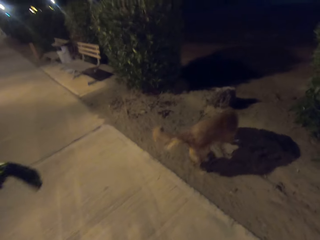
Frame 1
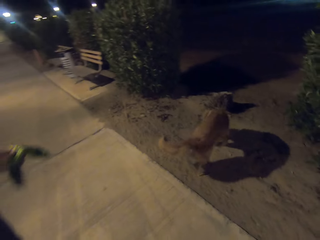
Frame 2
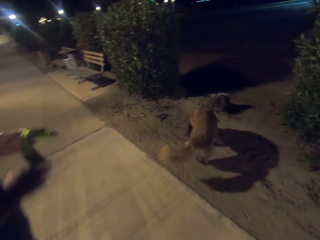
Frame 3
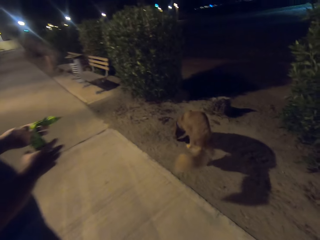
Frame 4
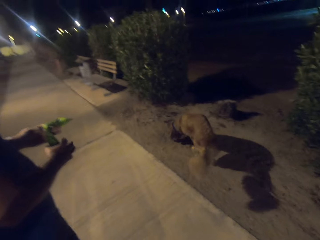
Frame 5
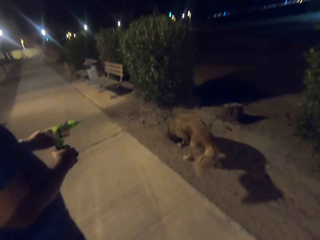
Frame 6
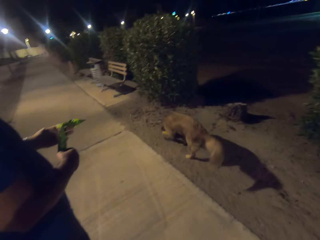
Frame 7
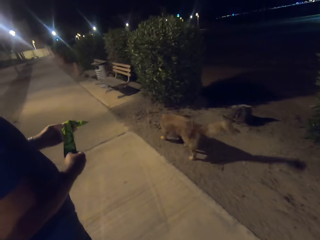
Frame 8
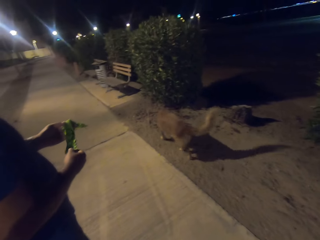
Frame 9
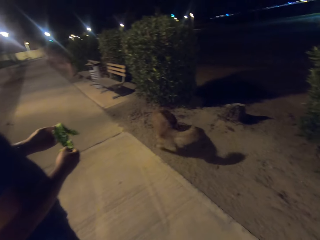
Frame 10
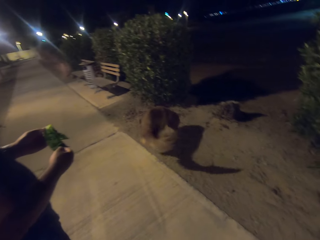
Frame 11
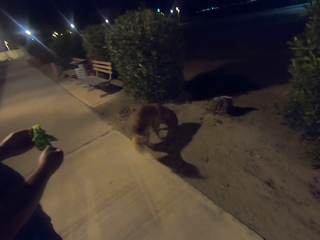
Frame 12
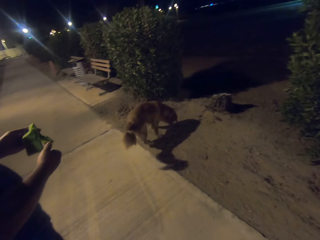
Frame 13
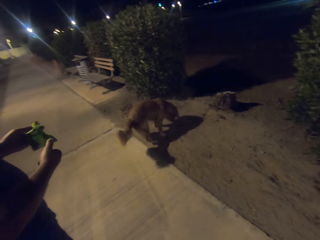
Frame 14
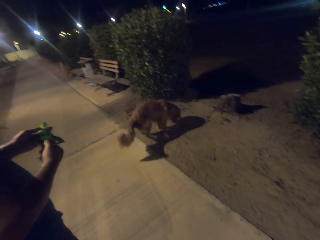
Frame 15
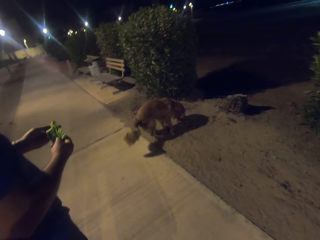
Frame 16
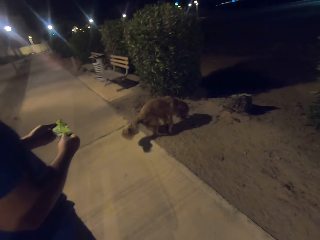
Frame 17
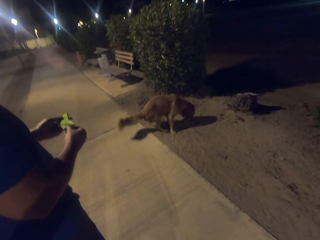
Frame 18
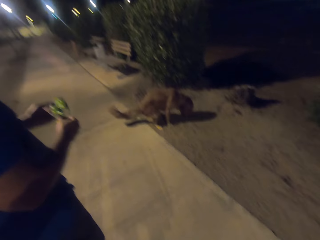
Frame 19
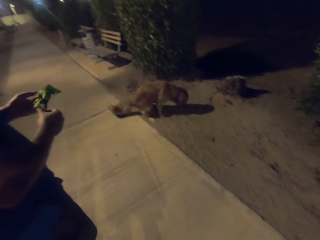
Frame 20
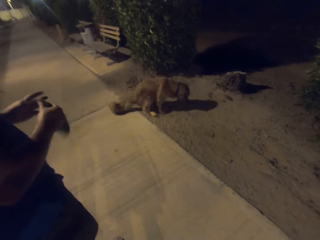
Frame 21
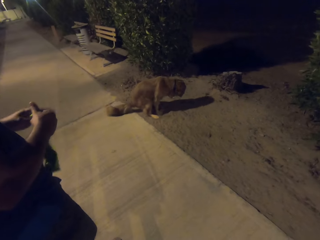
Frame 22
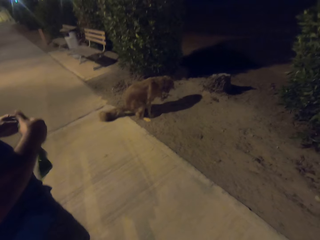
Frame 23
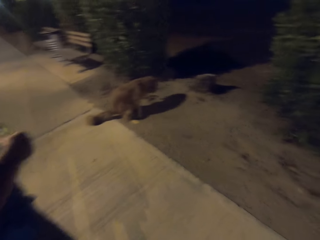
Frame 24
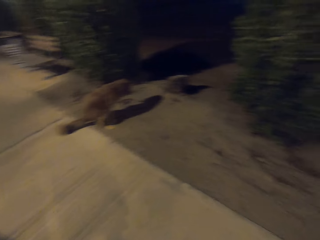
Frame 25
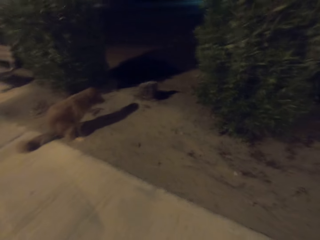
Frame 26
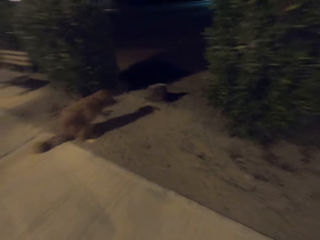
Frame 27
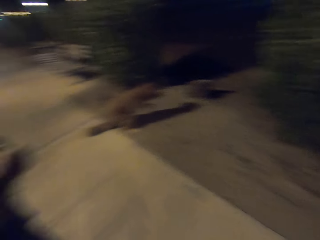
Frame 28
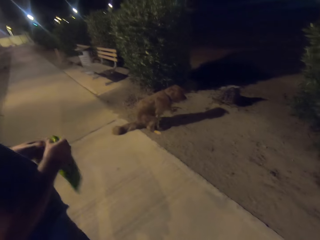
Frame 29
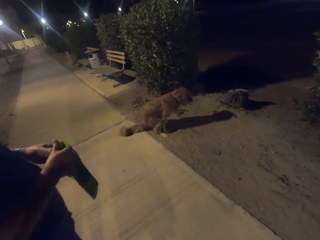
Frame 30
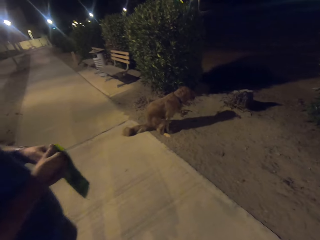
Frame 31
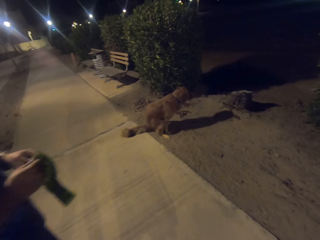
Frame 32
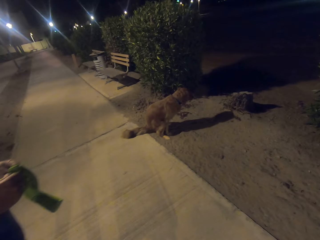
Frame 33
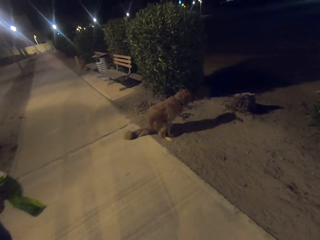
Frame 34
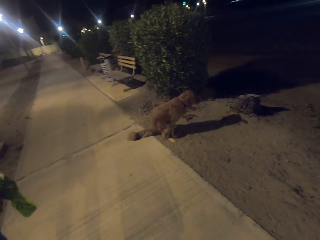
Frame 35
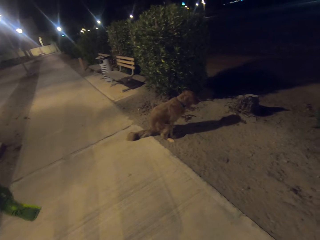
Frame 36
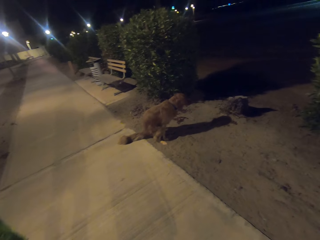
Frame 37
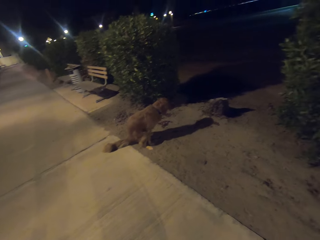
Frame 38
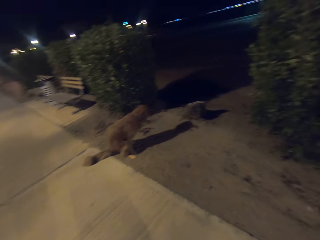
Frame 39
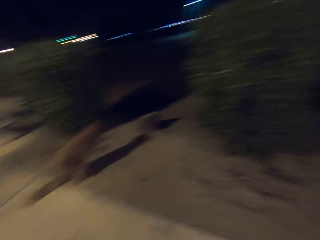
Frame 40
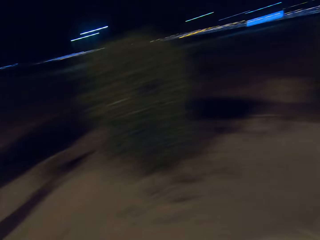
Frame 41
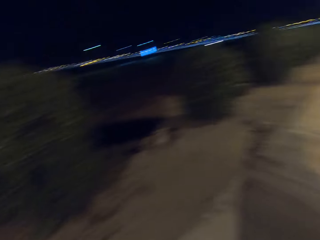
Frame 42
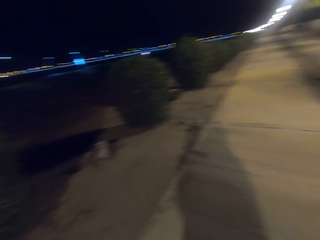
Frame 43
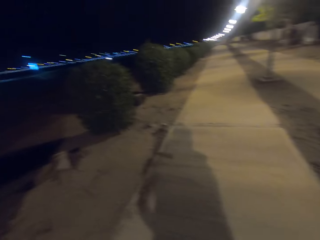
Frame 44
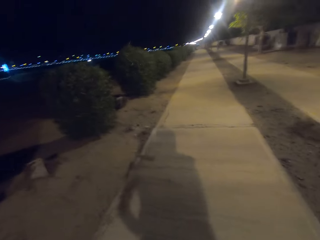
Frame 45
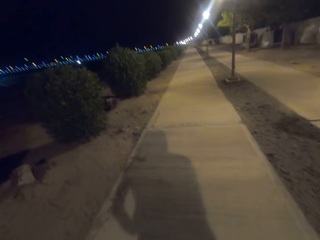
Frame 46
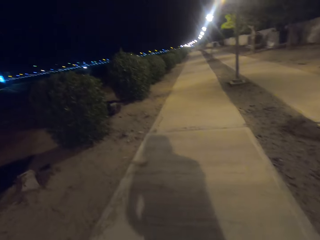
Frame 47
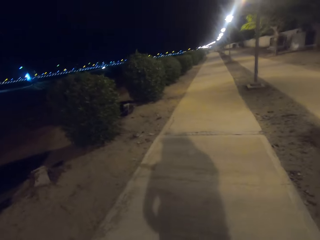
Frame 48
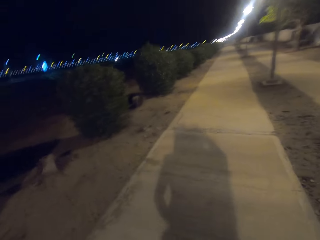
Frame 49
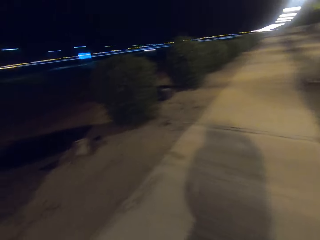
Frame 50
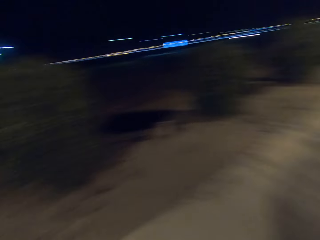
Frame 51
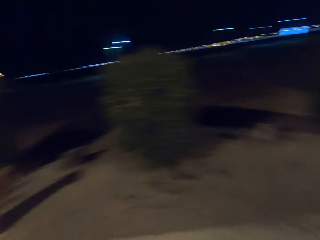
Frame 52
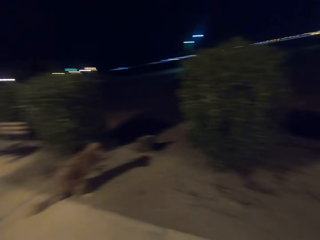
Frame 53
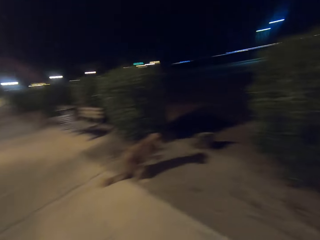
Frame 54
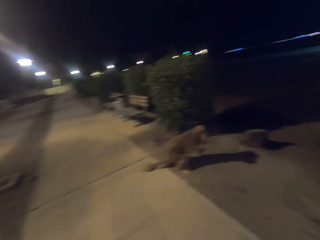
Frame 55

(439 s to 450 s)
A person holds the rope. The camera wearer looks around the park.

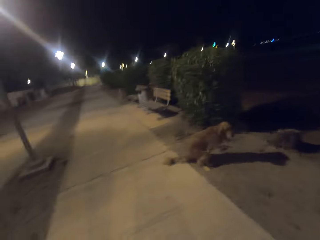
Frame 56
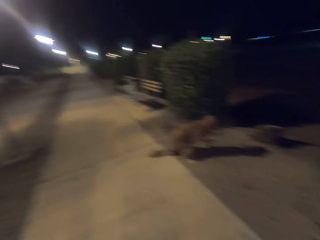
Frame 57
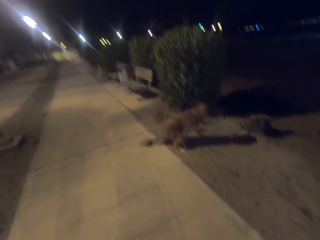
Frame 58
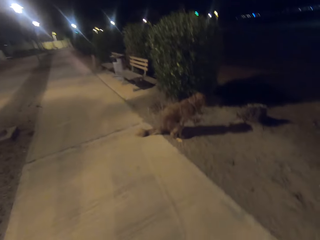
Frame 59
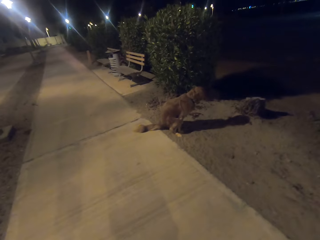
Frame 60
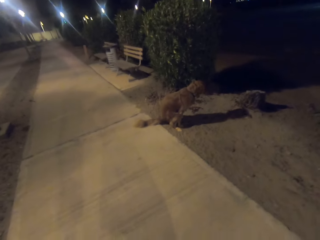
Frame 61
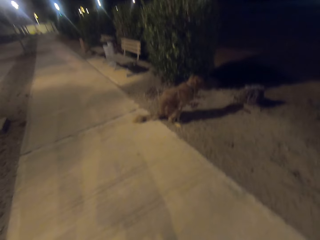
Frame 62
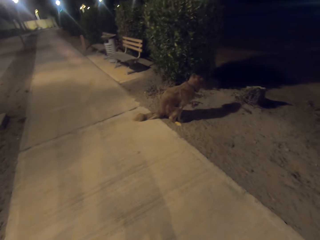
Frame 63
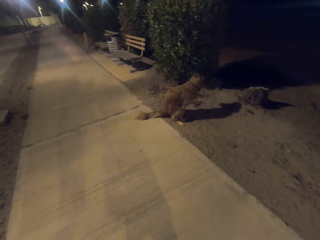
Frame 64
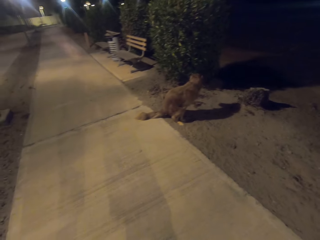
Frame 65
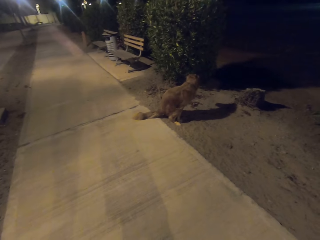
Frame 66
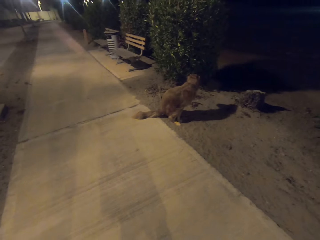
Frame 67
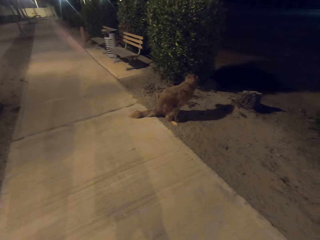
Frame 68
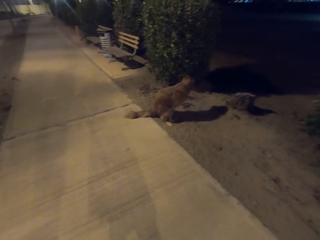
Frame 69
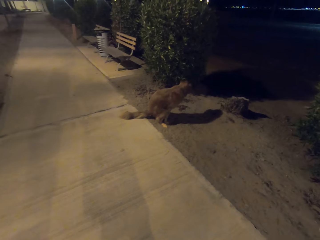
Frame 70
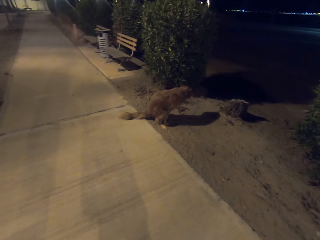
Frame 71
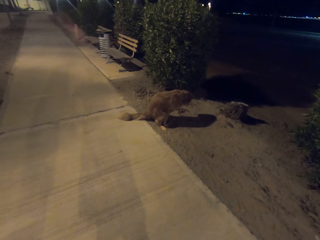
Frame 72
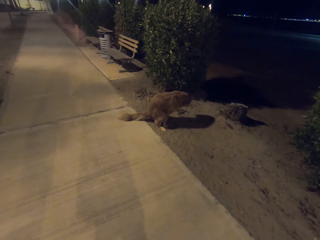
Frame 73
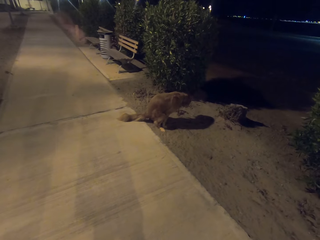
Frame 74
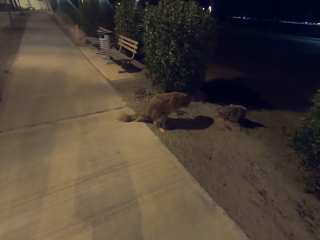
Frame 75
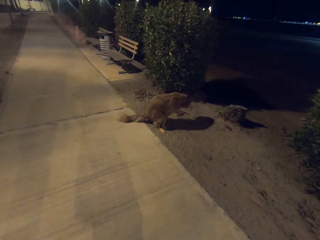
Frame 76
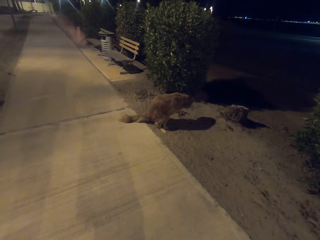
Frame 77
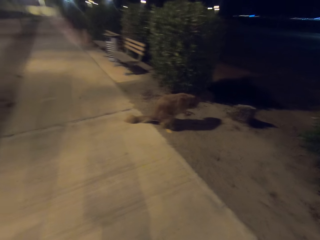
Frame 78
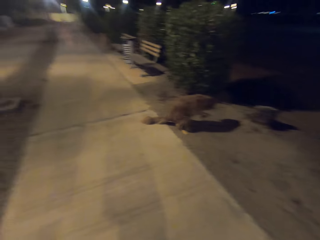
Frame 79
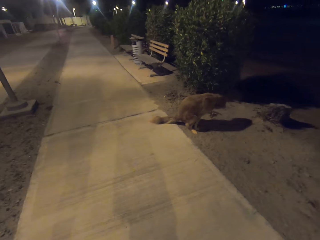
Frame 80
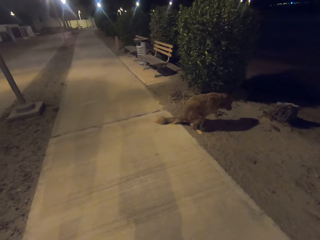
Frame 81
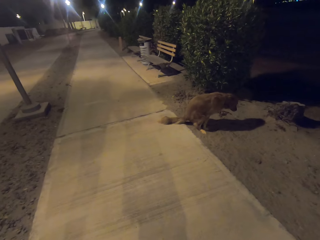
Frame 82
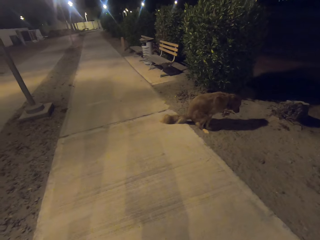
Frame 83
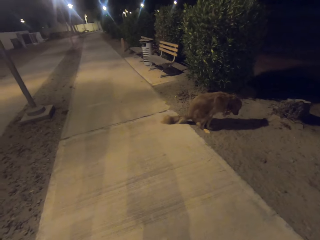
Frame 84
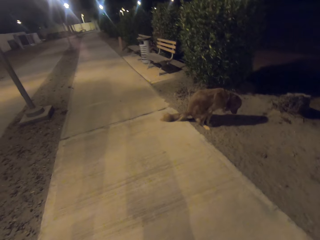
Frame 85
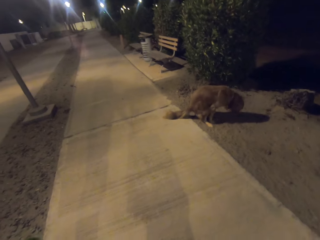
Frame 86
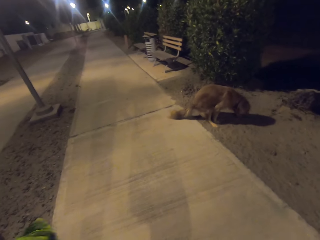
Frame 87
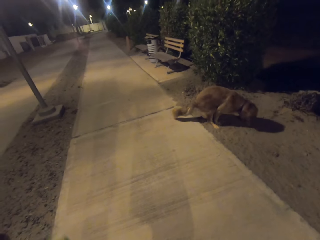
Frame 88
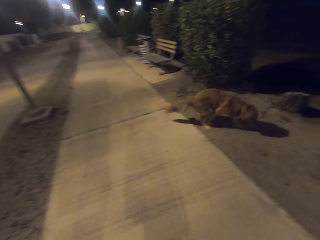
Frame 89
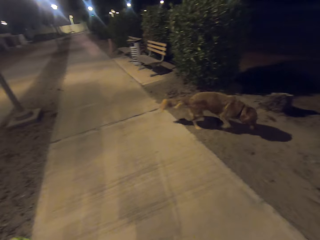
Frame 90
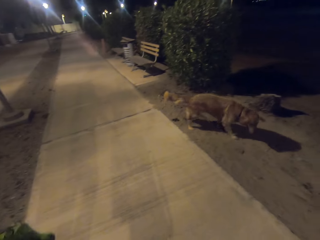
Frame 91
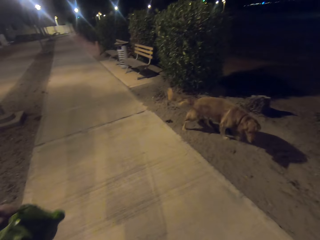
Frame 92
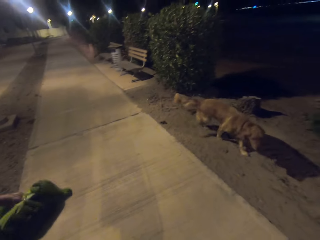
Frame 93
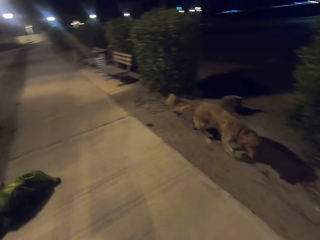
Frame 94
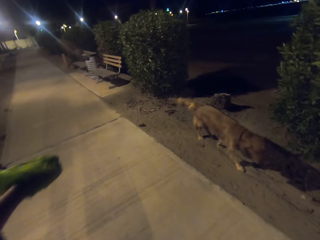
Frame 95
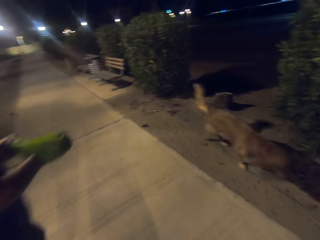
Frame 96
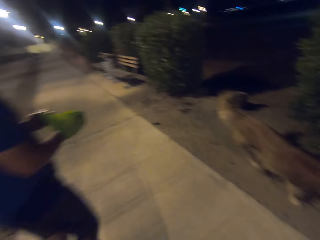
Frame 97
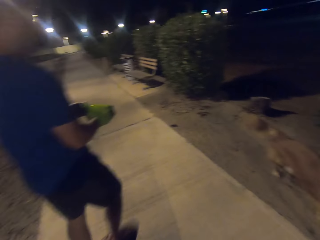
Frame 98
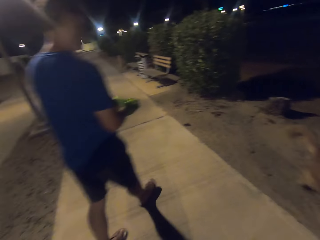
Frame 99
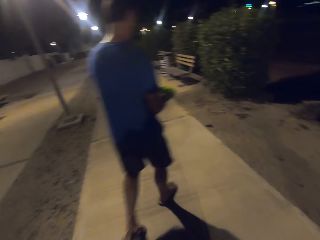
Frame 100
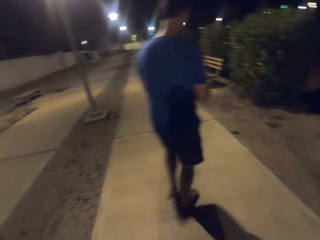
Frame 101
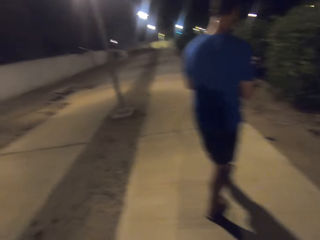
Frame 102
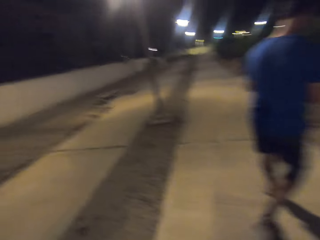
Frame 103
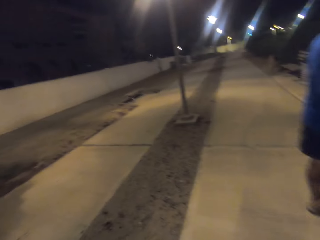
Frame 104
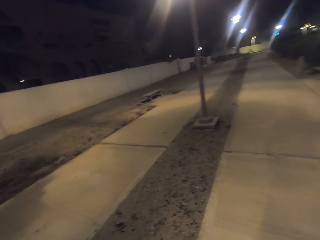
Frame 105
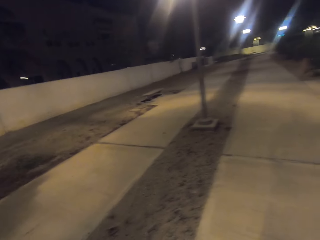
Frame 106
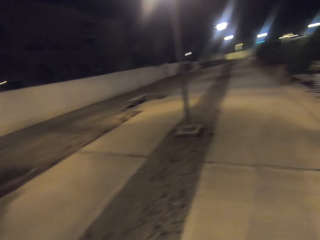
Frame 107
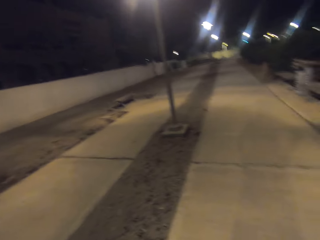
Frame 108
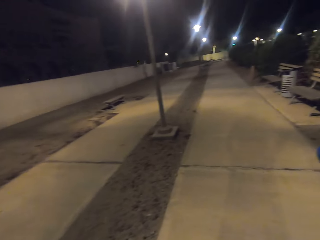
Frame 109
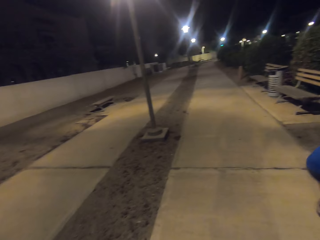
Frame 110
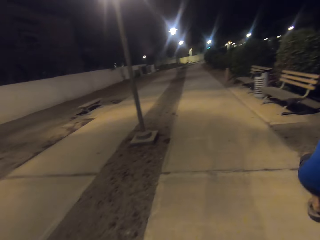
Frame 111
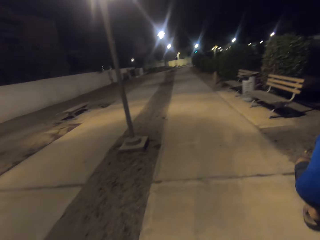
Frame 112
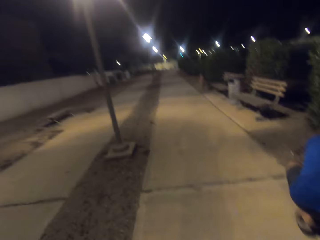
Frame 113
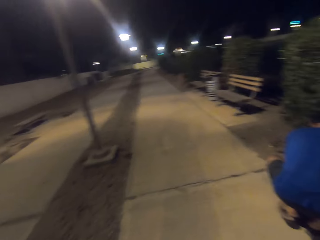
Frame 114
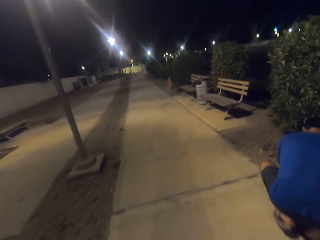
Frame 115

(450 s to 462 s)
The camera wearer stares at the dog. A man walks around the park. The camera wearer looks around the park.
